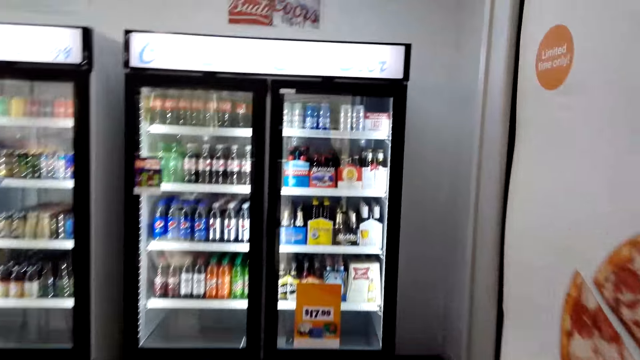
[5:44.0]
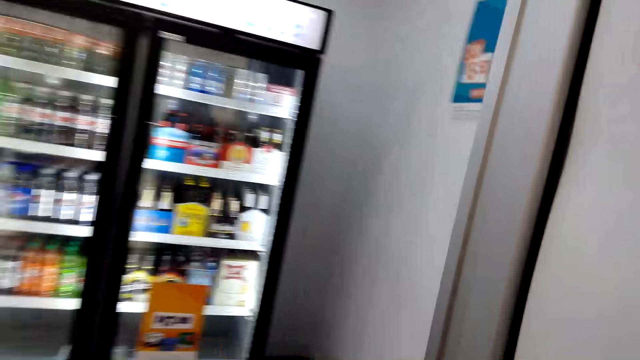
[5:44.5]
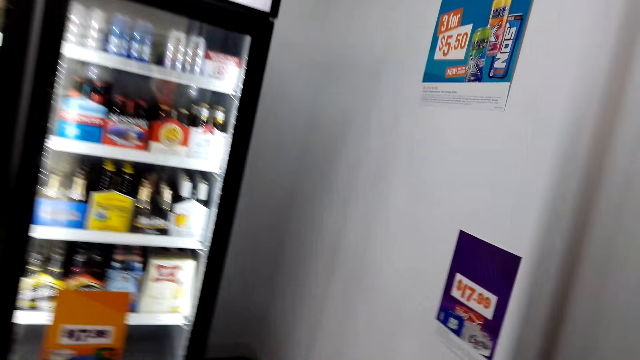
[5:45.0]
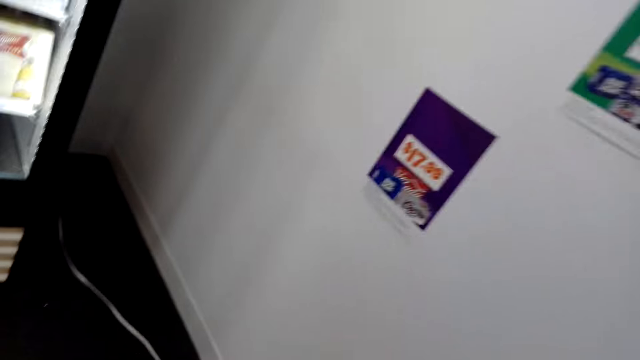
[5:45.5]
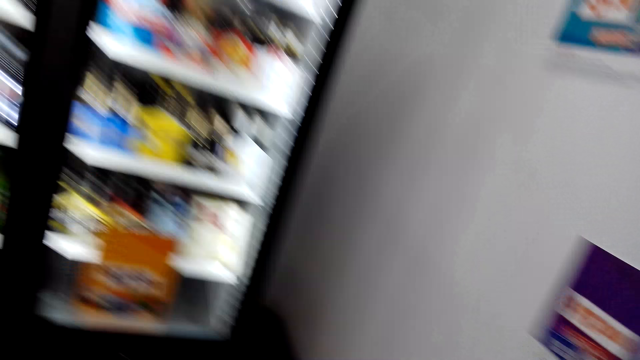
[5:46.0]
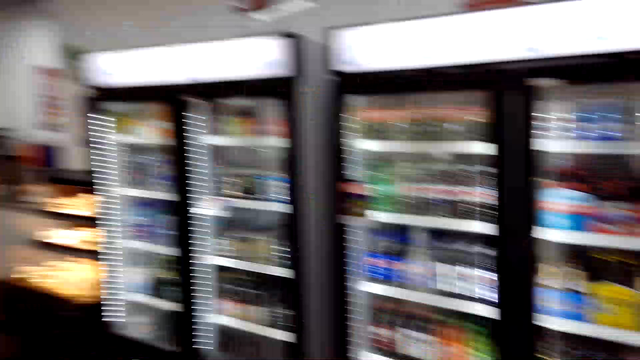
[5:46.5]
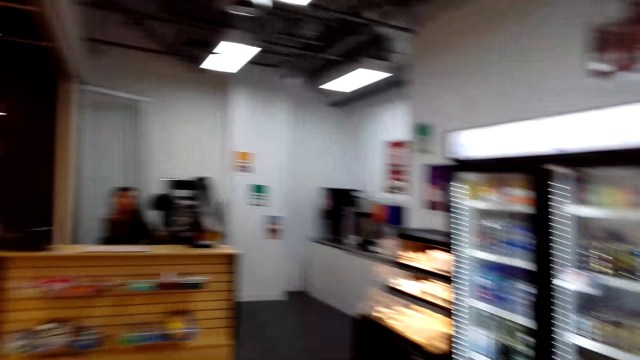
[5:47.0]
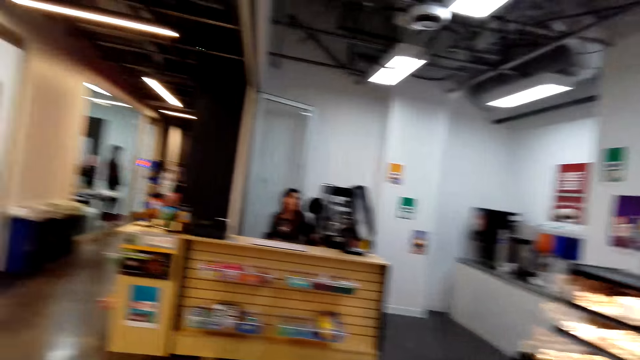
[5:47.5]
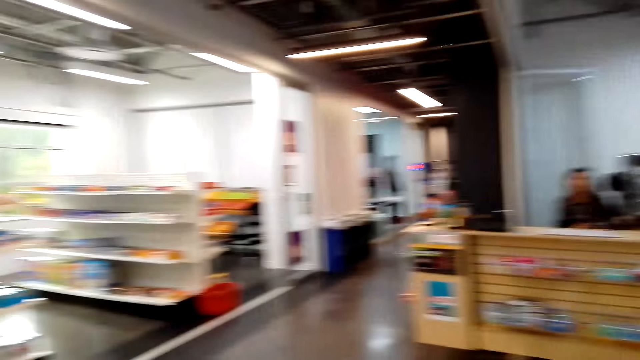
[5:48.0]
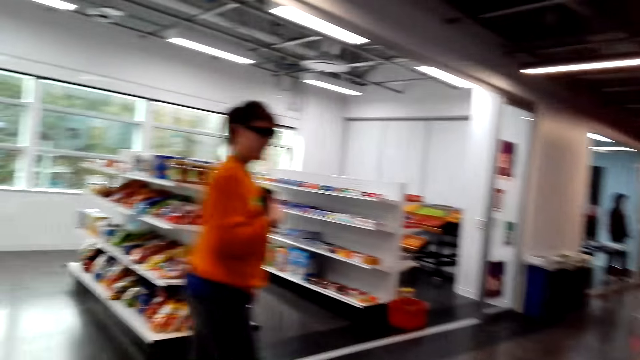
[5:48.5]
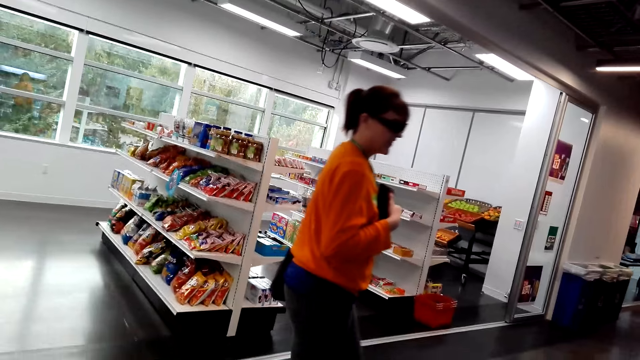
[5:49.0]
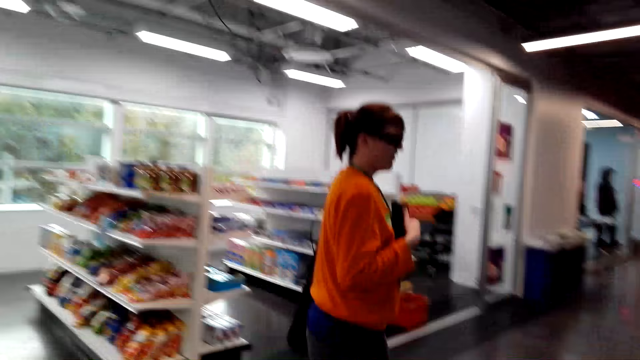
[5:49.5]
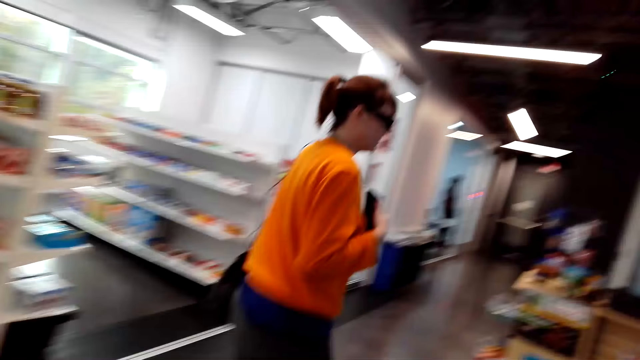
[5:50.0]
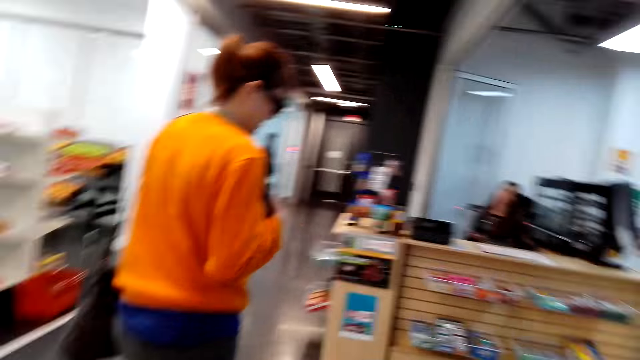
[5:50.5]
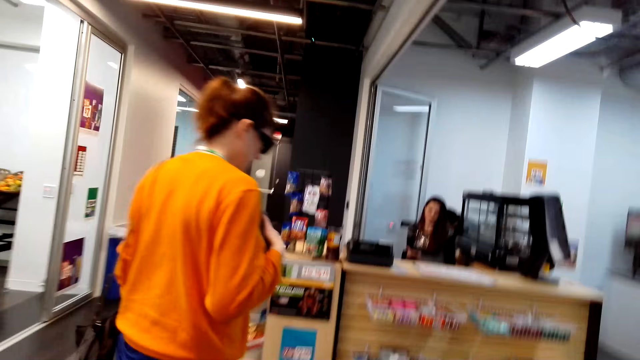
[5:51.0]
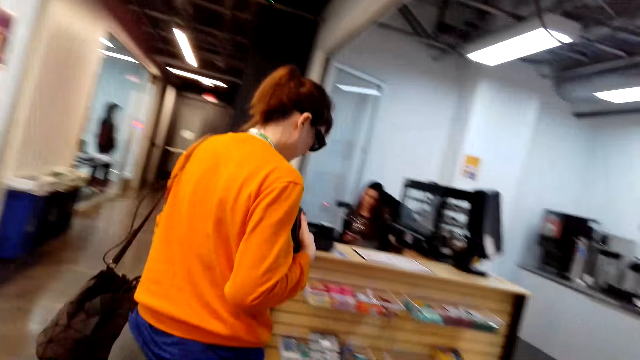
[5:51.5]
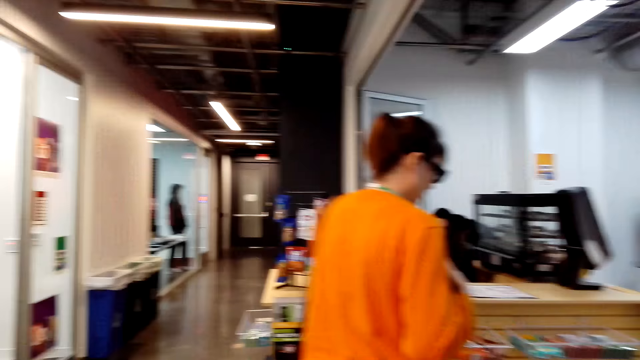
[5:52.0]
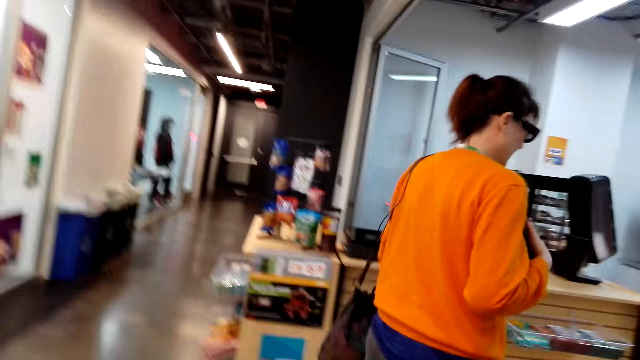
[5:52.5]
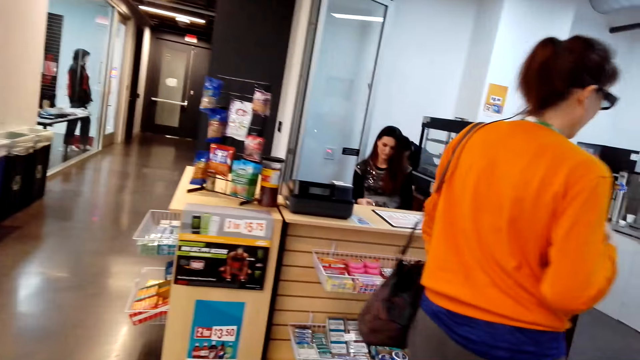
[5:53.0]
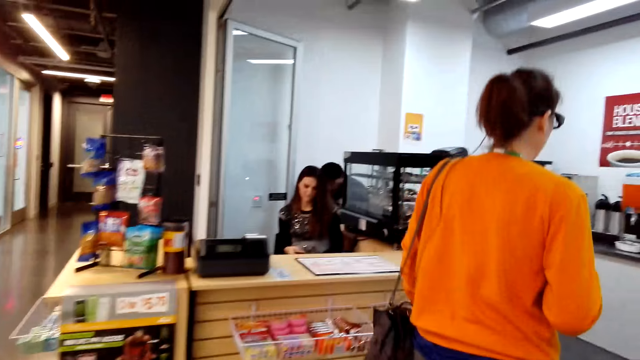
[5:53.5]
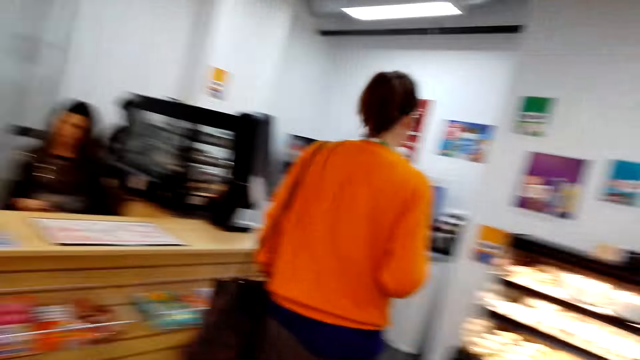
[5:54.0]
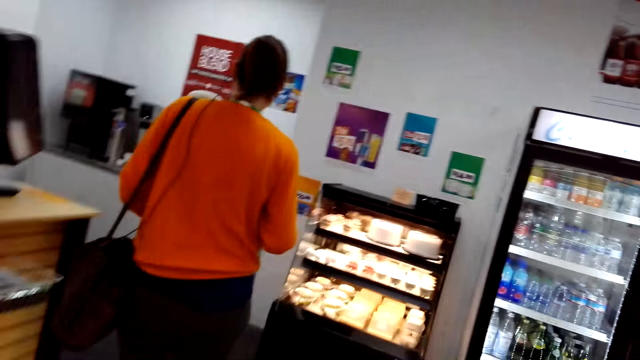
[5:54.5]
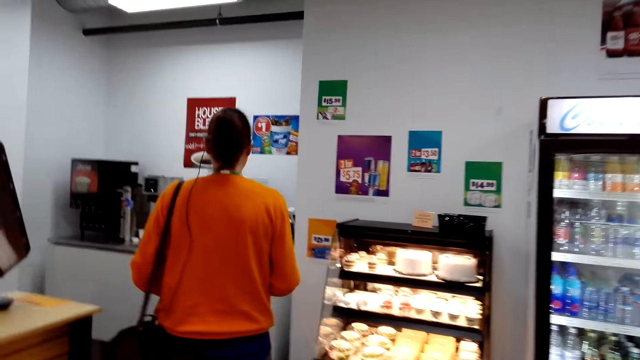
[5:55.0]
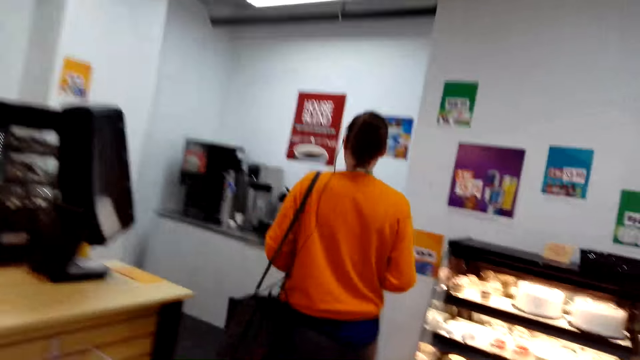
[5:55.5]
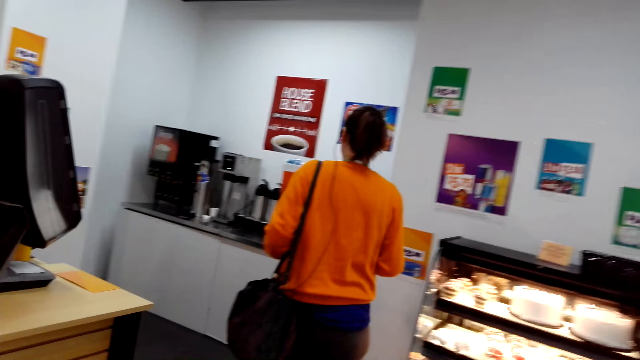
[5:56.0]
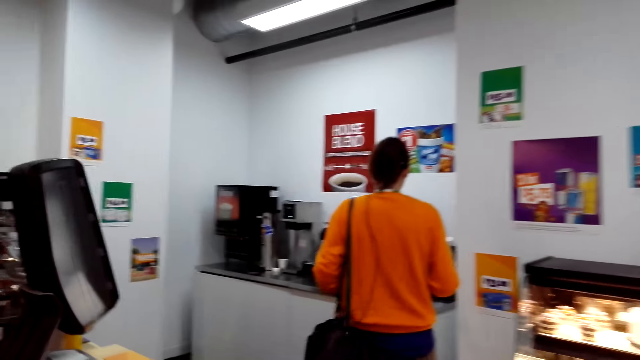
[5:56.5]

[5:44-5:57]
The camera wearer walks in front. They look sideways. They walk in front.

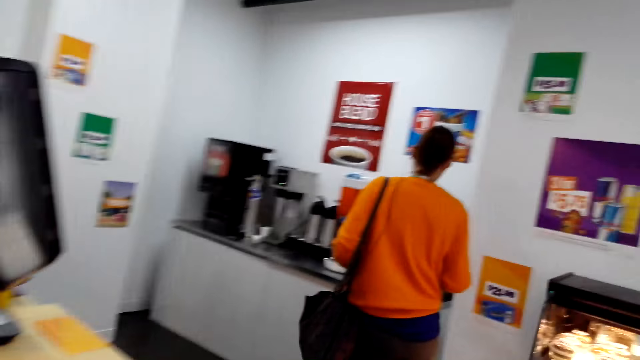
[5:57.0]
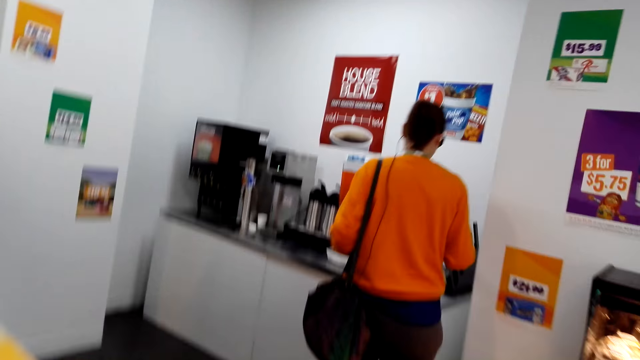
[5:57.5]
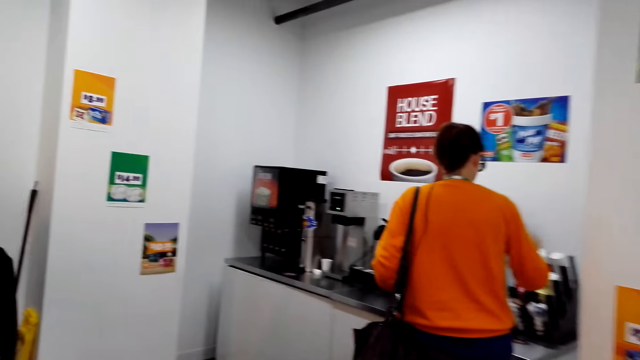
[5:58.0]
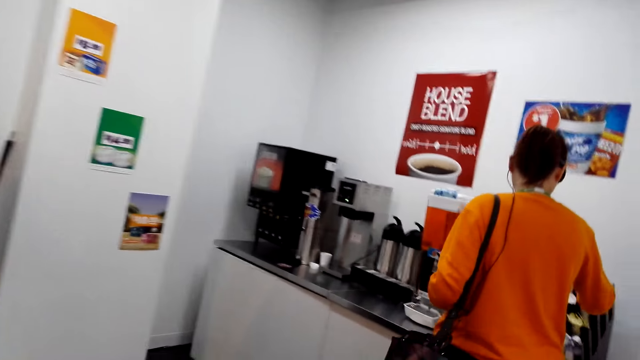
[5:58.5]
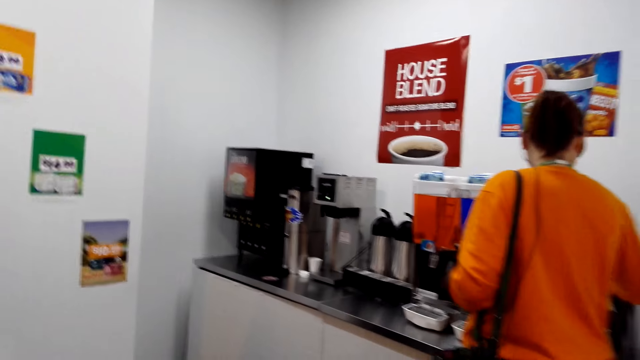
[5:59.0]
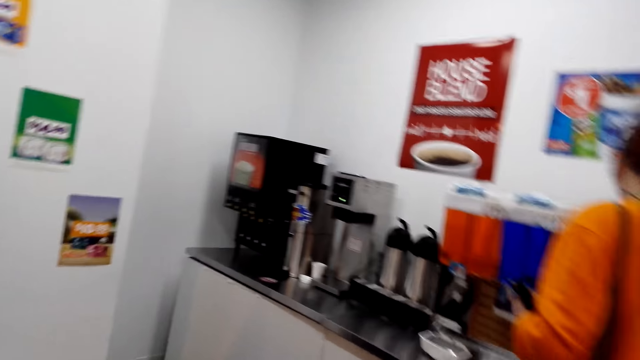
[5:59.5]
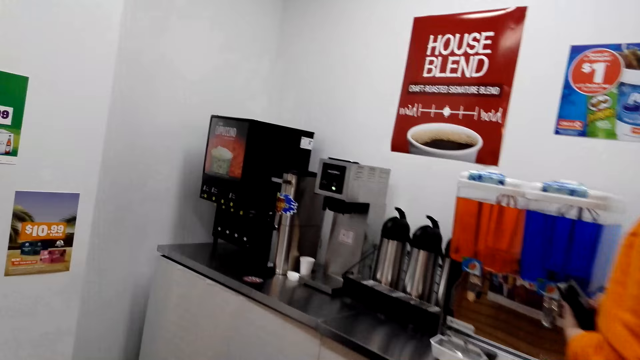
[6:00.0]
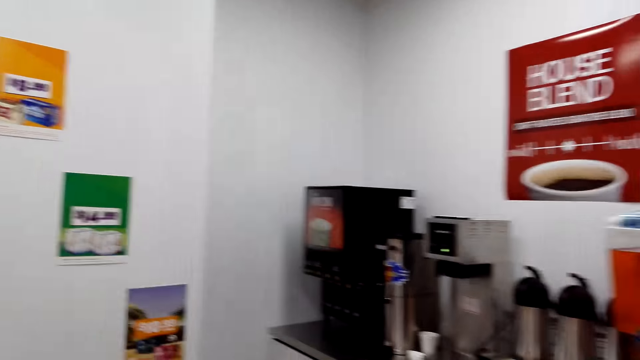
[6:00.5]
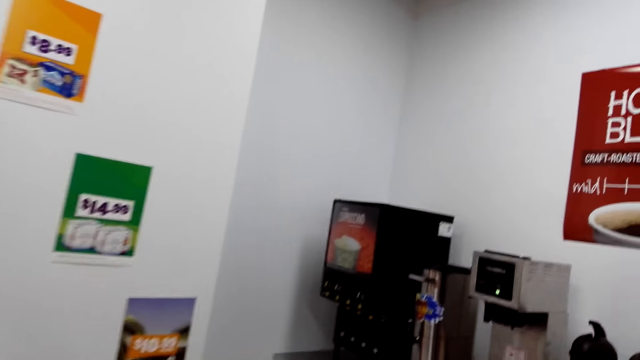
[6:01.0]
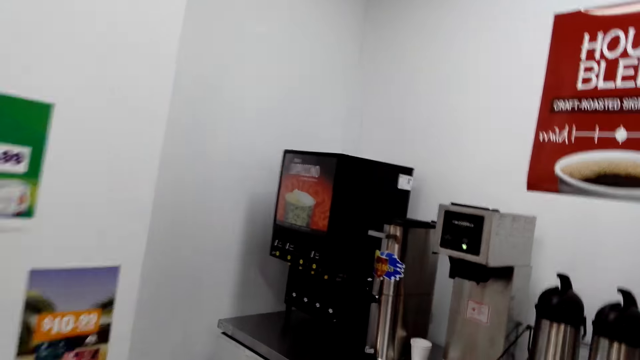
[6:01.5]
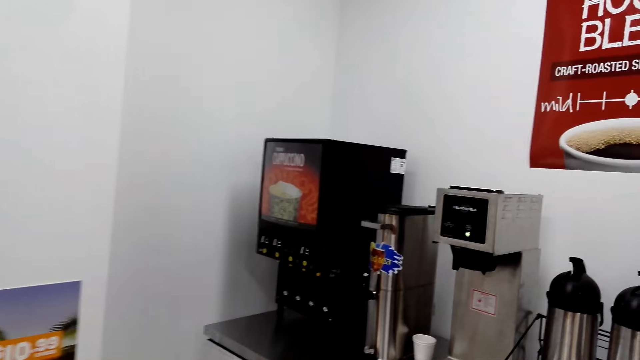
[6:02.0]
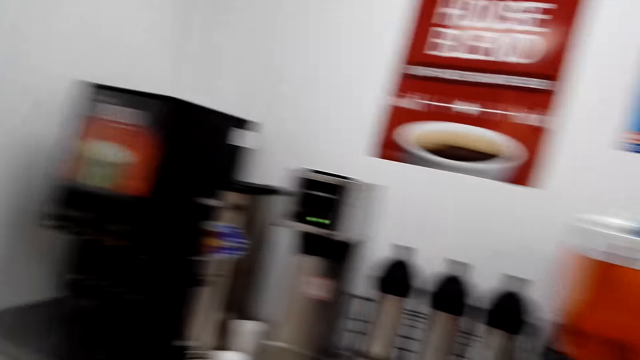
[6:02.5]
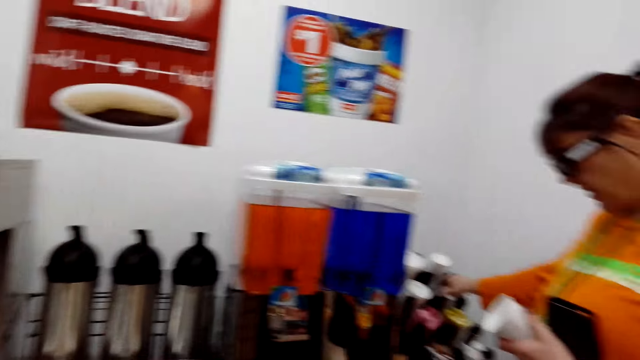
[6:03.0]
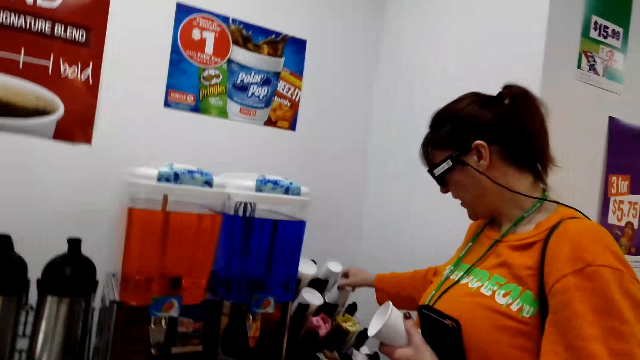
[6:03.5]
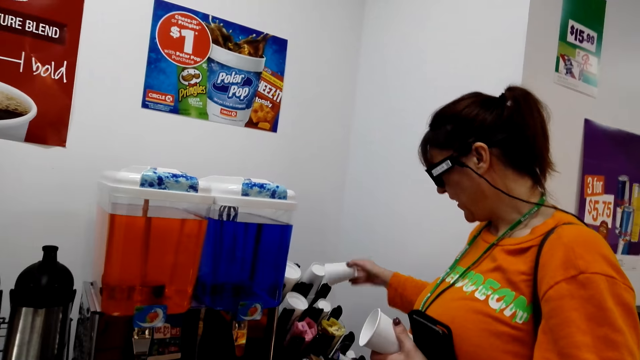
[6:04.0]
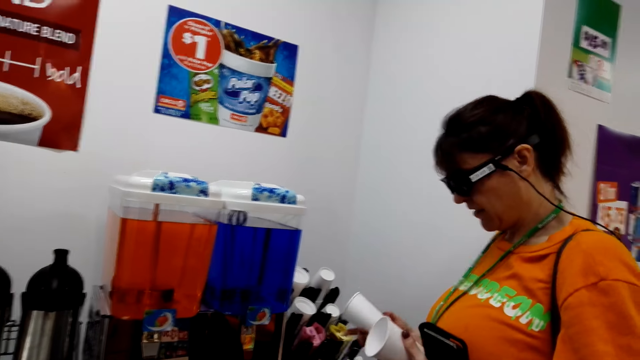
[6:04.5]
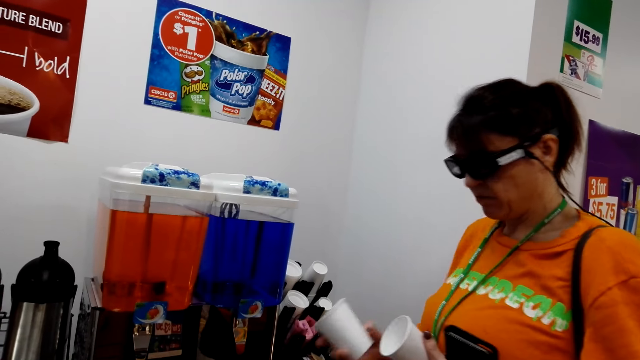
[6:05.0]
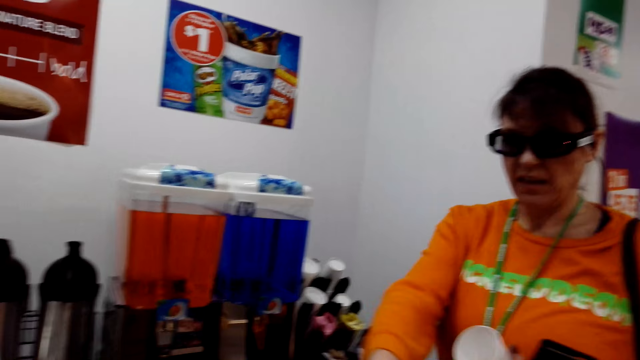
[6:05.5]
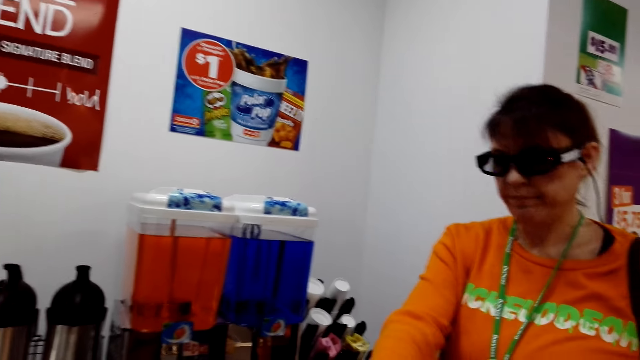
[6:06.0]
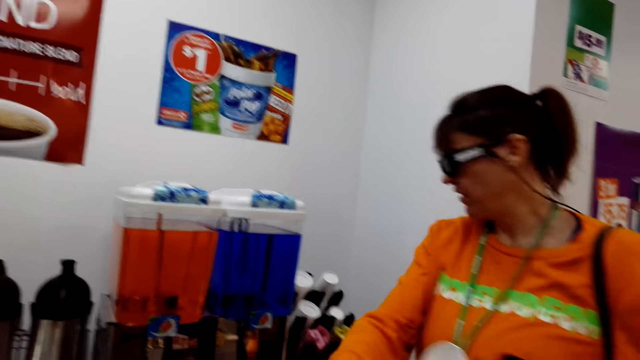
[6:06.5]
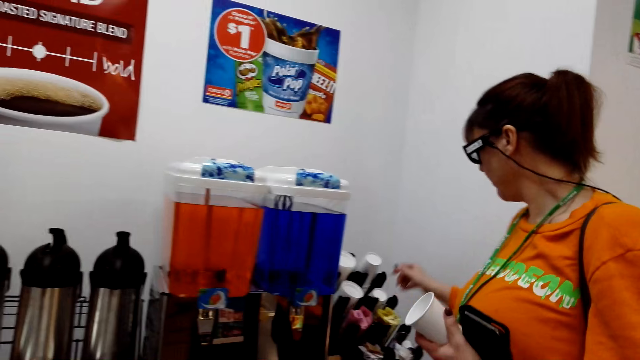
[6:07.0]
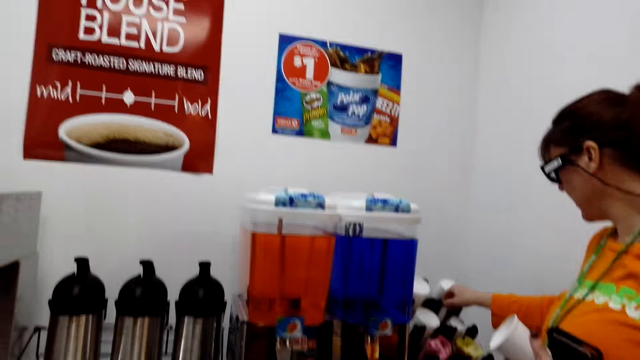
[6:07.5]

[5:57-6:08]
The camera wearer looks in front. They look at a woman in the supermarket. The woman picks up the coffee cup. The woman gives the camera wearer the coffee cup.
